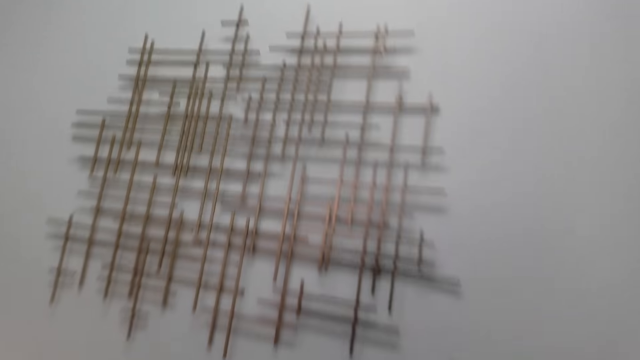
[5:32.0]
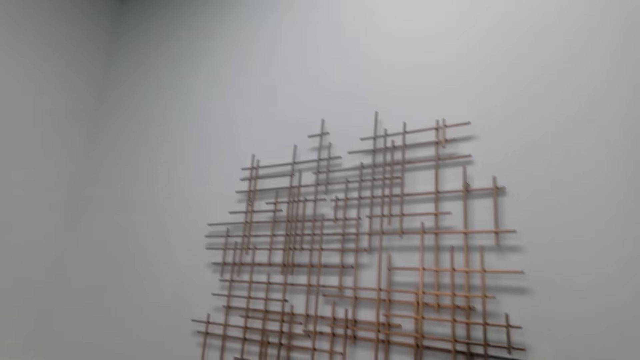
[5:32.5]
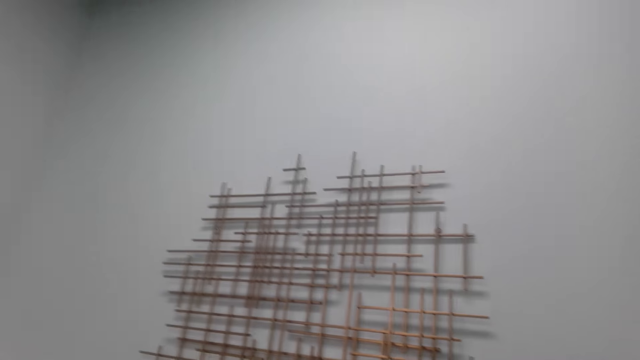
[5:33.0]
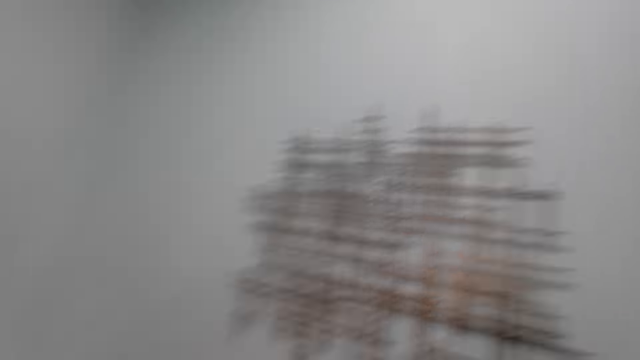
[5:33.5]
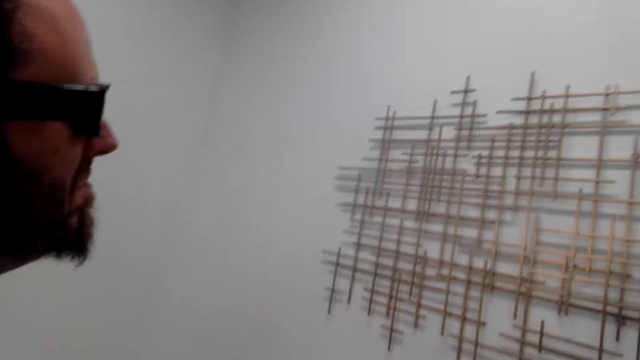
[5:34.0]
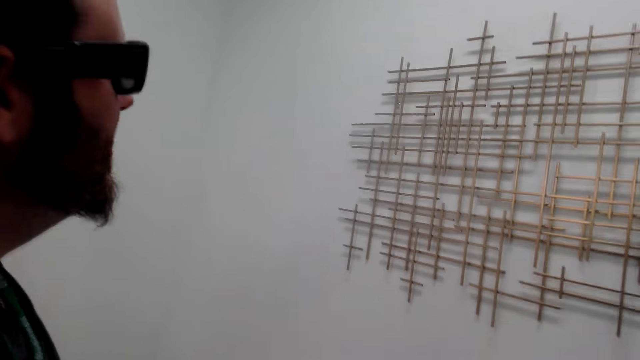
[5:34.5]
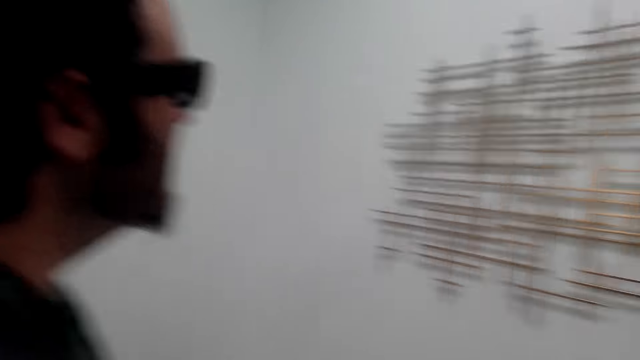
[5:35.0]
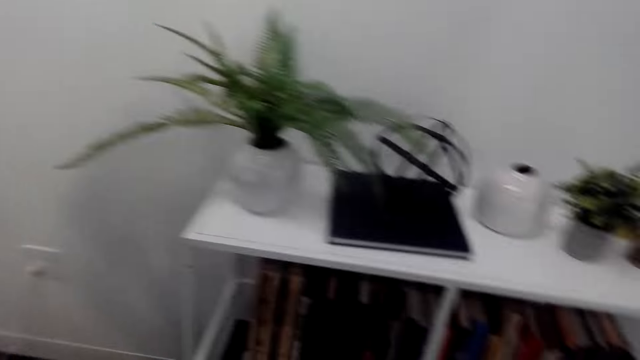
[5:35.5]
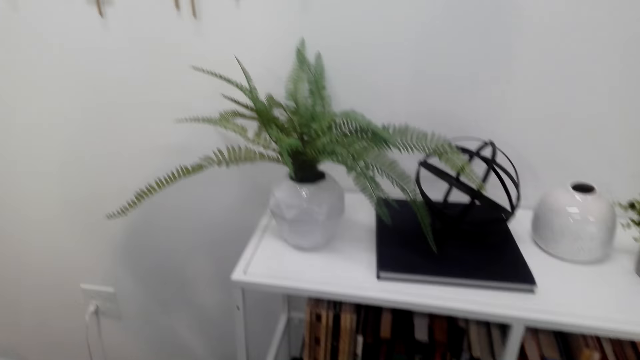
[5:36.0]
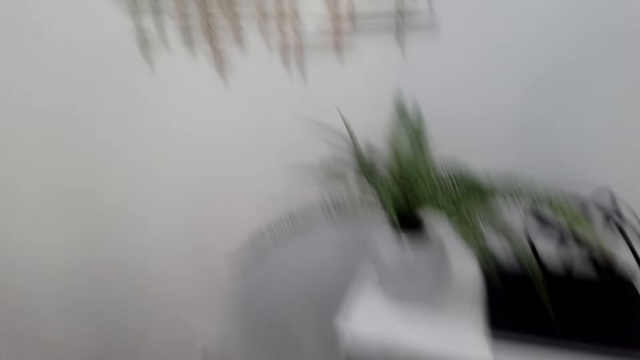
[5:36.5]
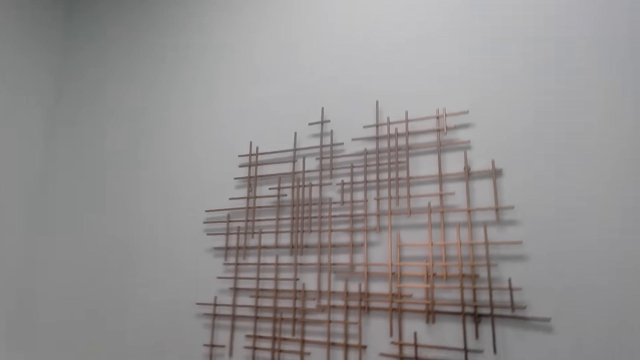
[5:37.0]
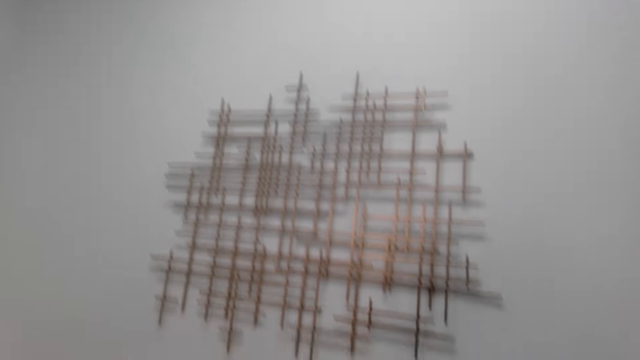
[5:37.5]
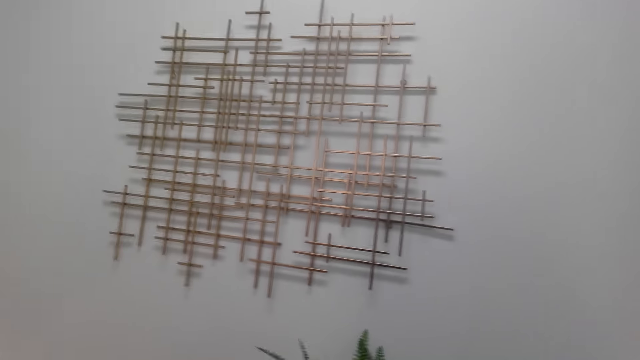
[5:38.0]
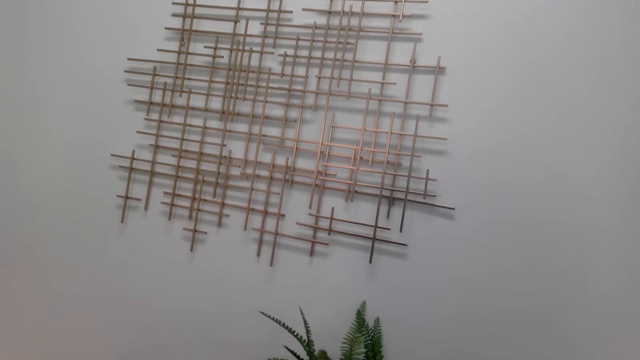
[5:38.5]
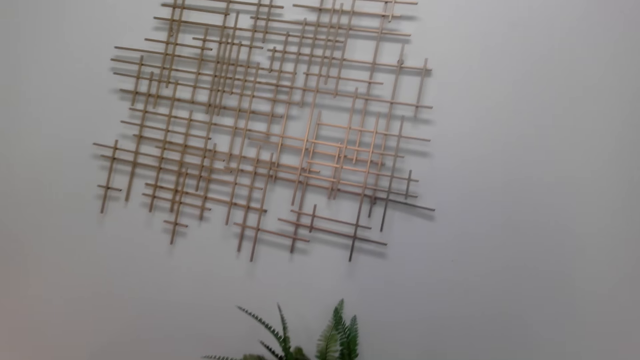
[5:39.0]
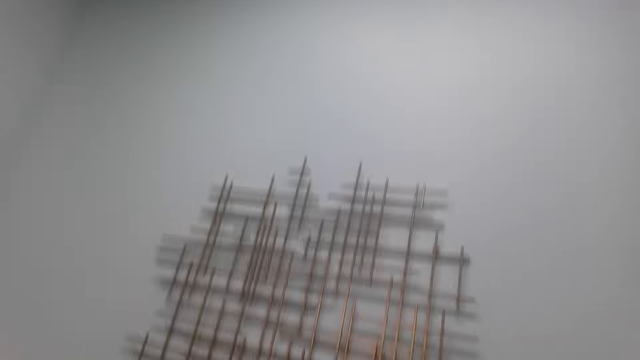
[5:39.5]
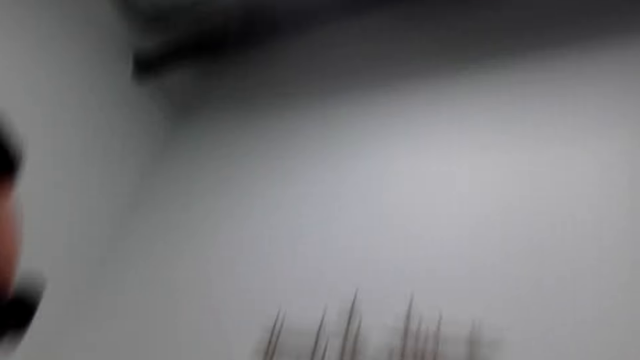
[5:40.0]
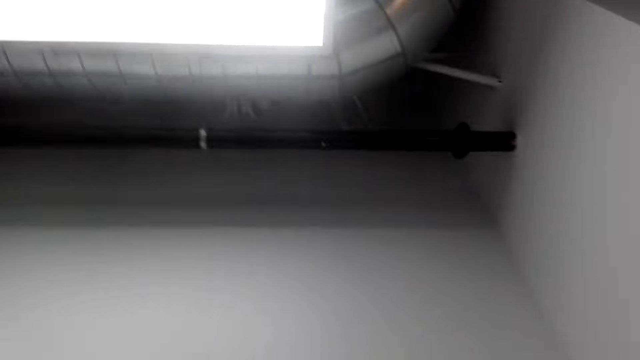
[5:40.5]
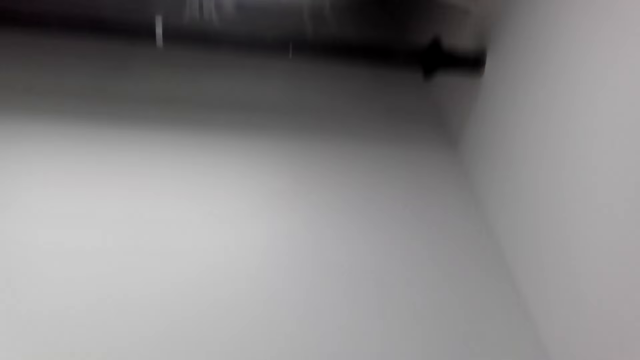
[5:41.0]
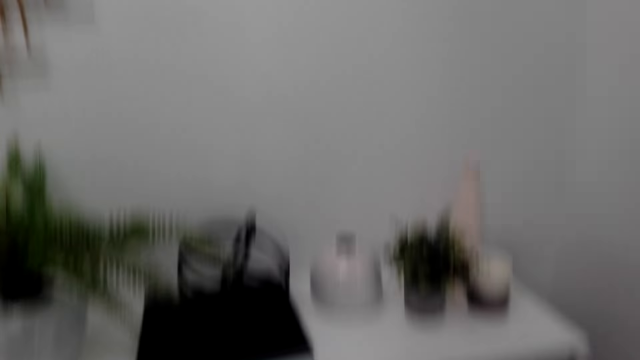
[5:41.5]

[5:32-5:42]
The camera wearer moves around. A person stares at the mesh. The camera wearer moves around.

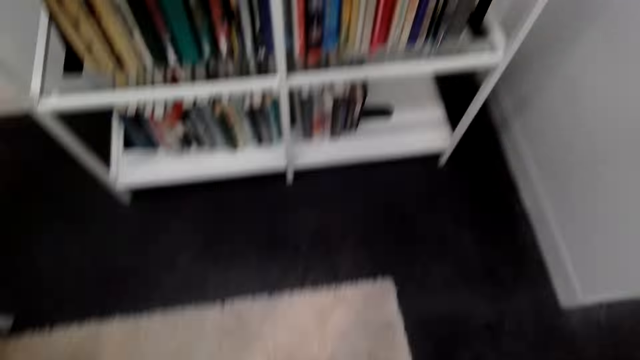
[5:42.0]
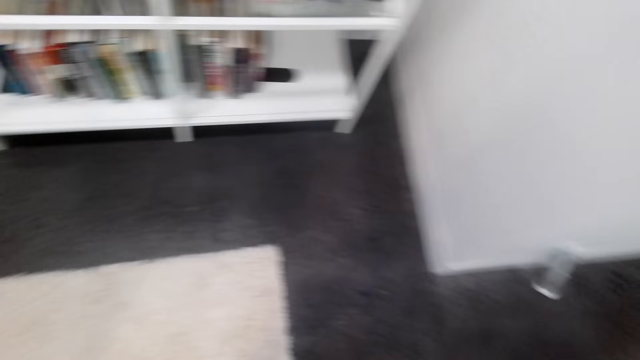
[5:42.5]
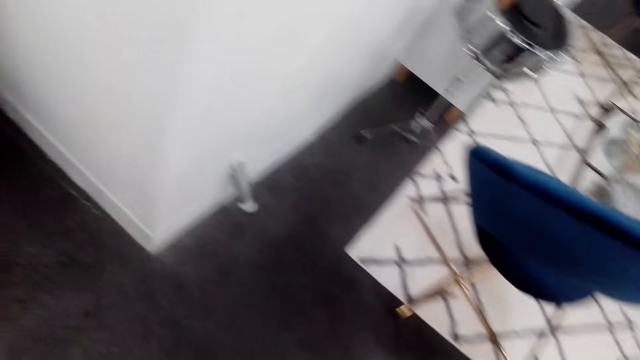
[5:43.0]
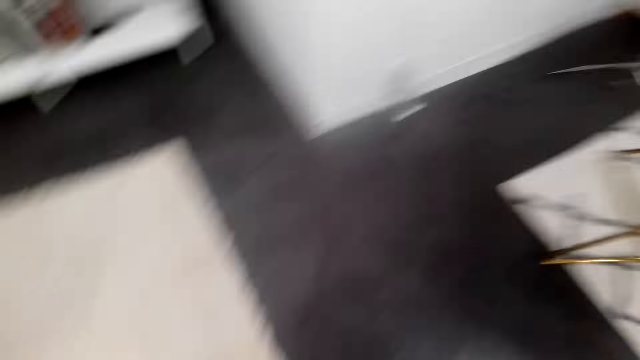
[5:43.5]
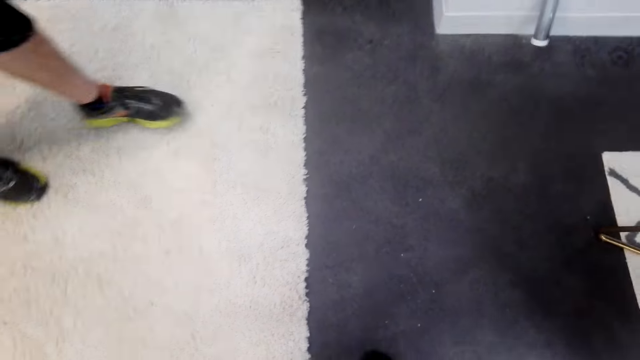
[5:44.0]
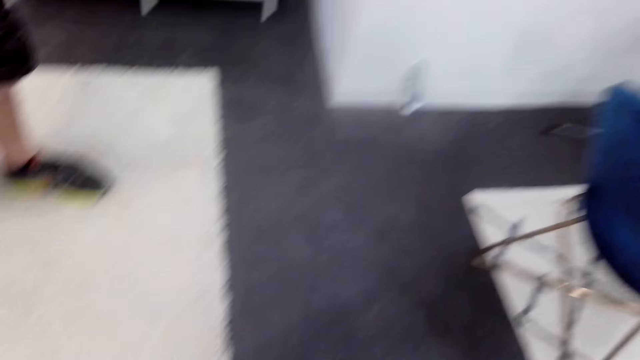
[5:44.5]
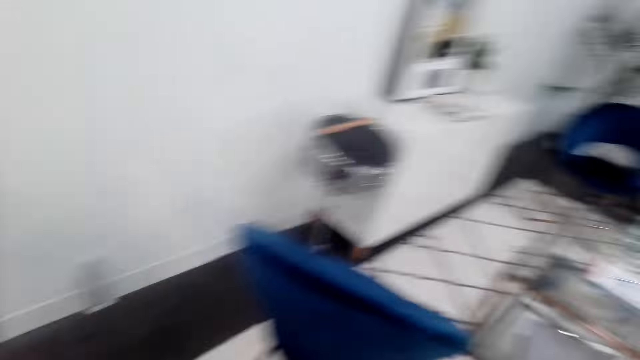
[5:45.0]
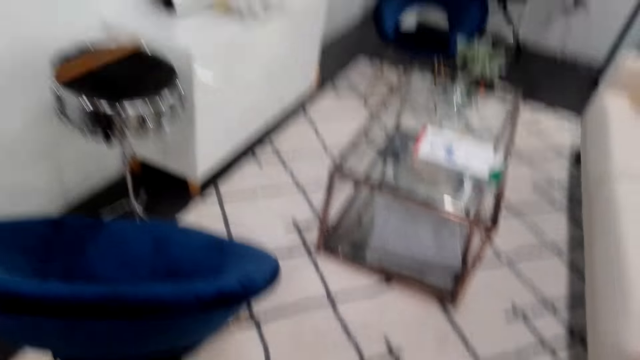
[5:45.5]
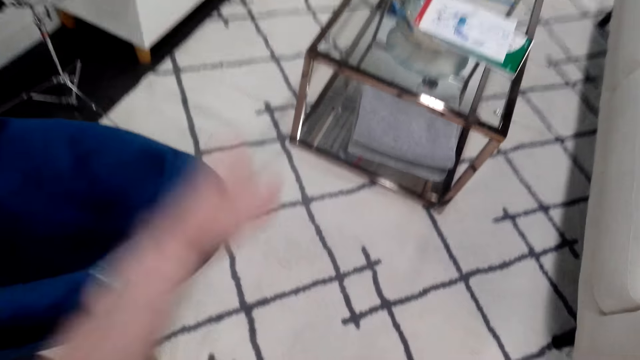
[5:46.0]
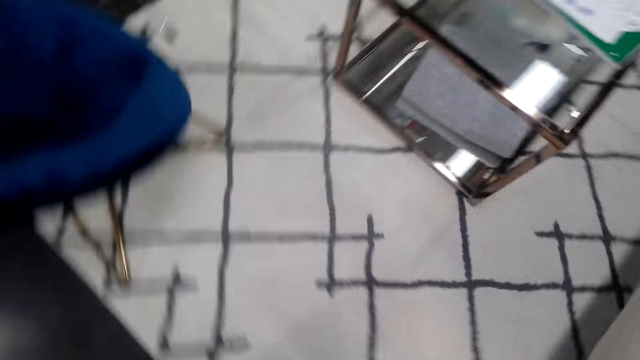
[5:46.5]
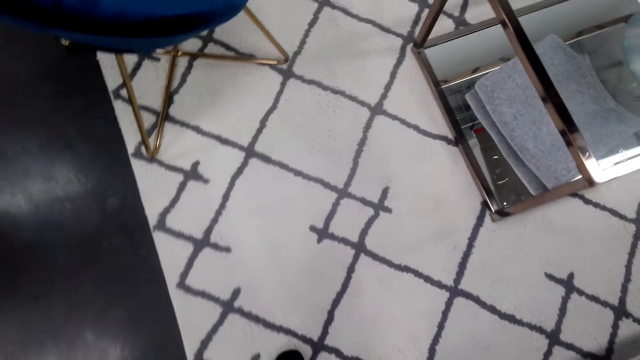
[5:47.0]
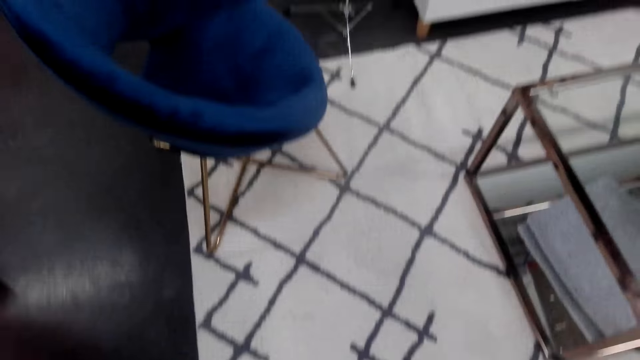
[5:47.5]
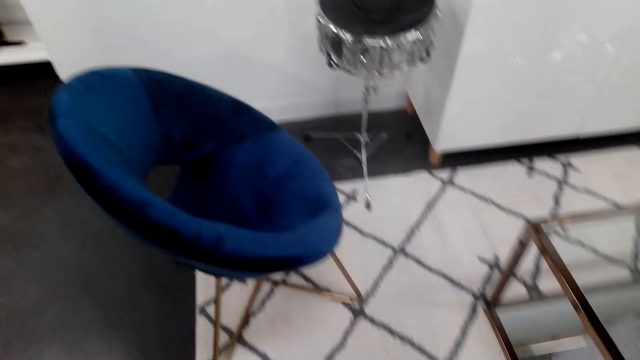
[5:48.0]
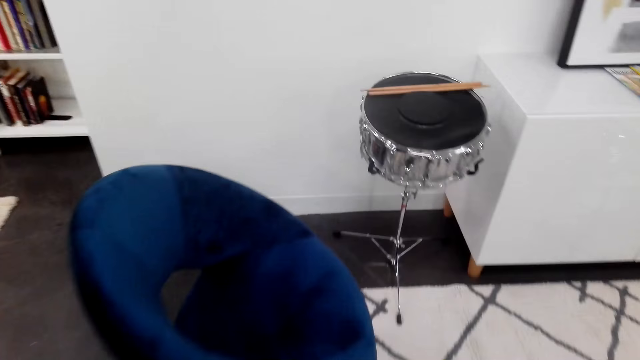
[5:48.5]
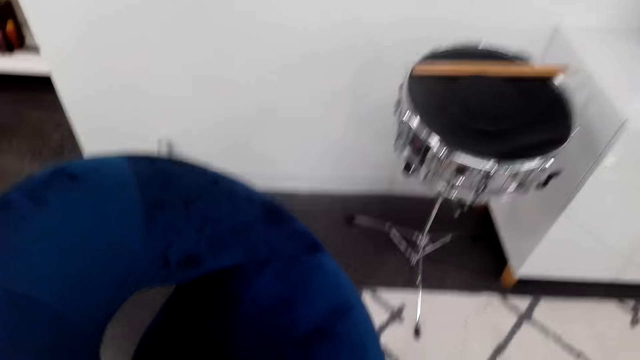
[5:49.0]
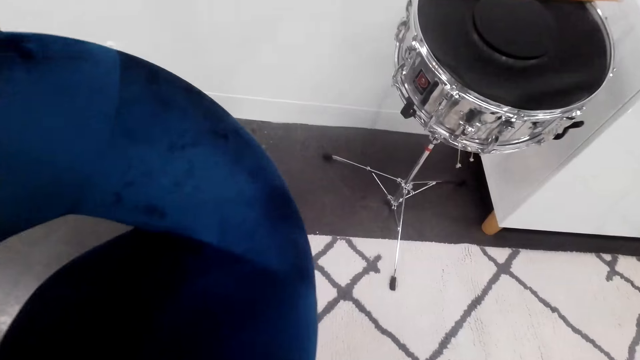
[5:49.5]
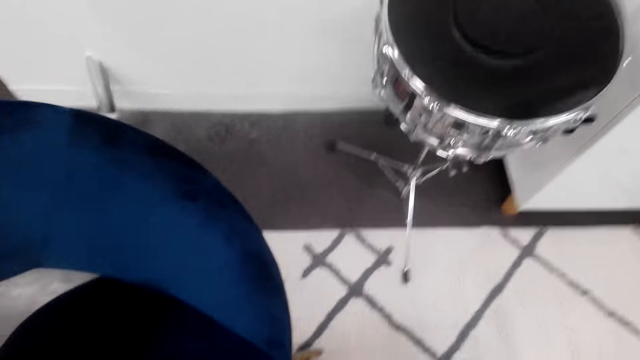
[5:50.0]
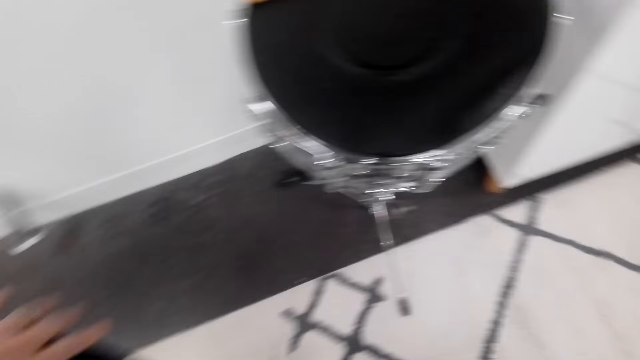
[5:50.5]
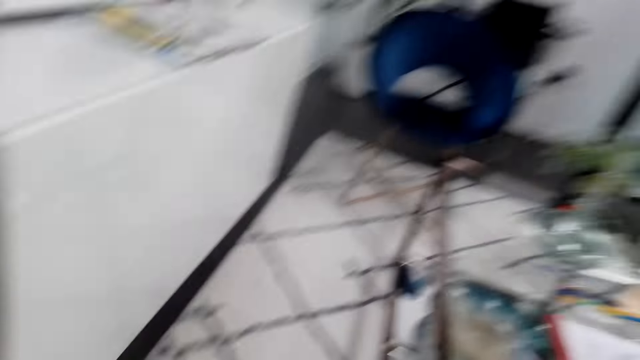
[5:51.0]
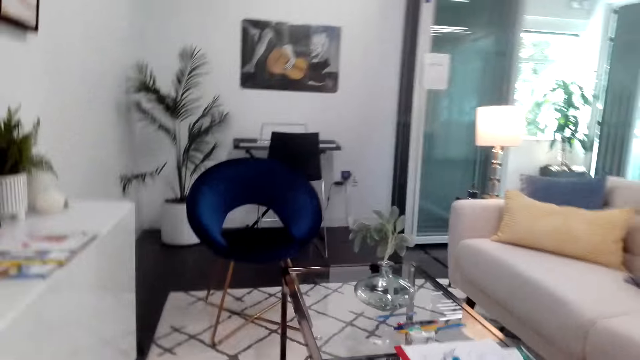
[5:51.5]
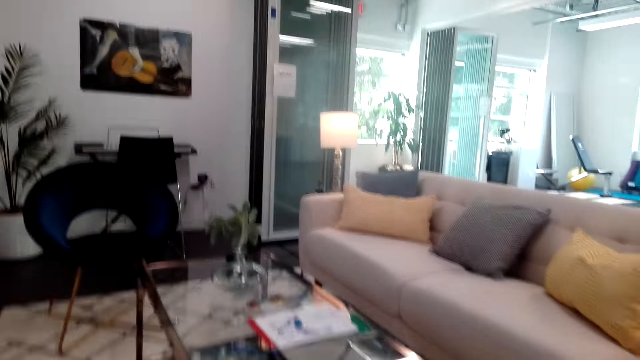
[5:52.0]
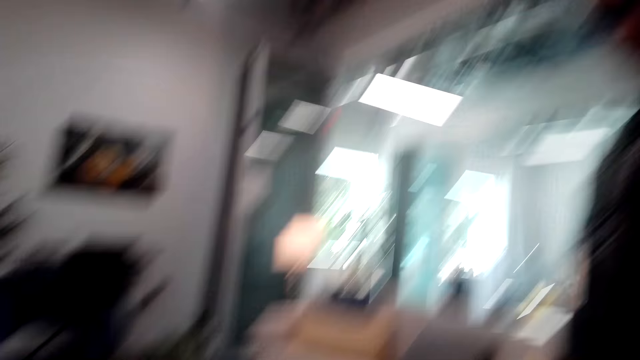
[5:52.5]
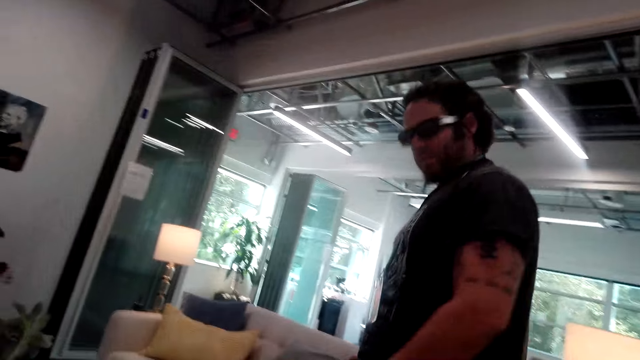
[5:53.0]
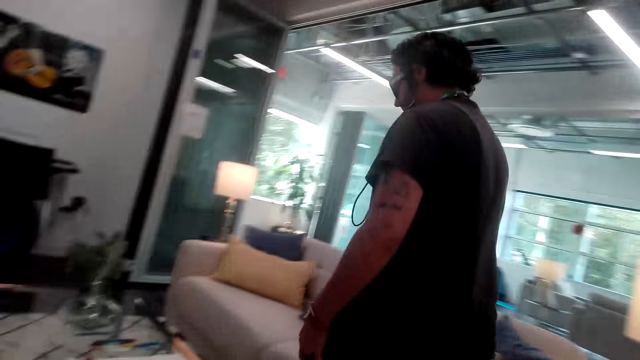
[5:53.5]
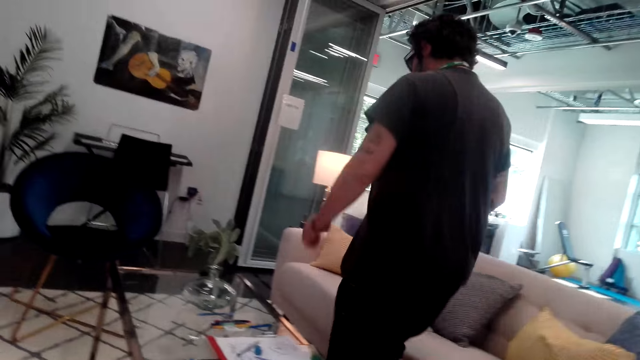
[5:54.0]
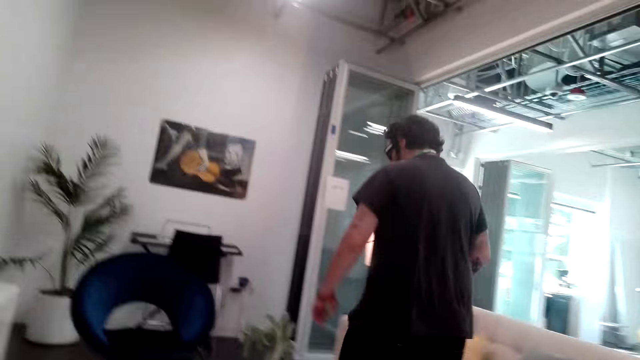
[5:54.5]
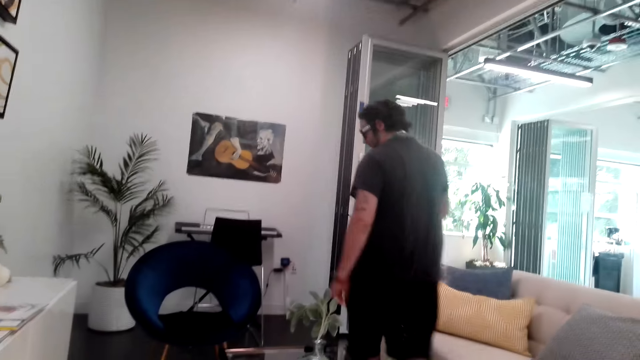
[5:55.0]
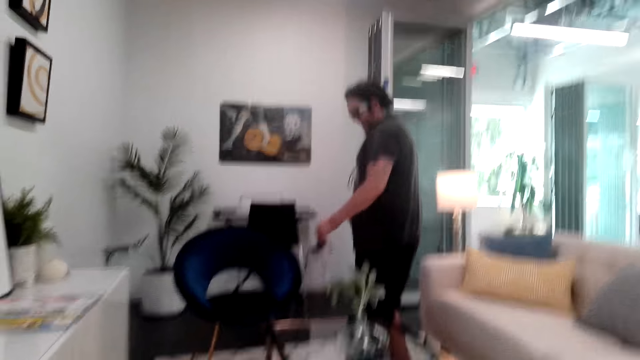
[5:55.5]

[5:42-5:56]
The camera wearer walks around. She adjusts the camera. She raises her hand. She moves around. A person walks around.
